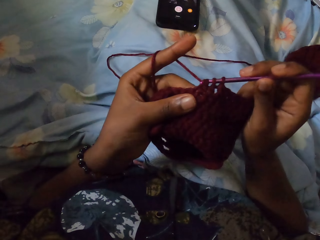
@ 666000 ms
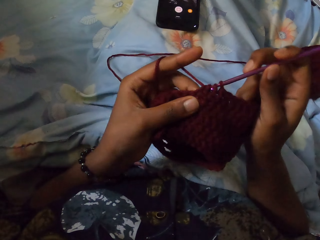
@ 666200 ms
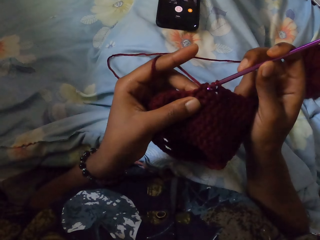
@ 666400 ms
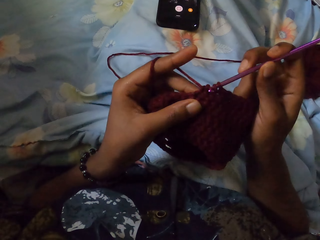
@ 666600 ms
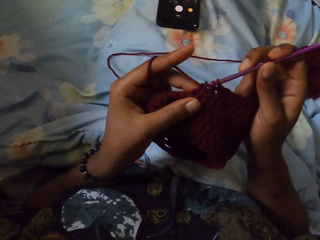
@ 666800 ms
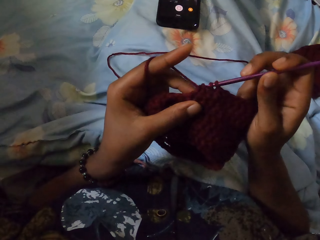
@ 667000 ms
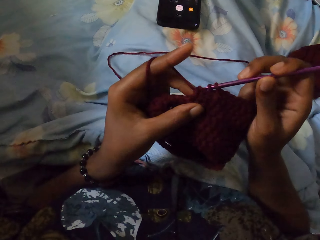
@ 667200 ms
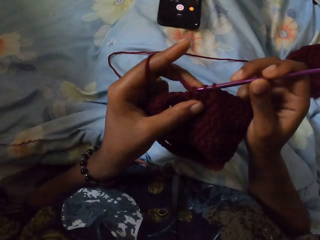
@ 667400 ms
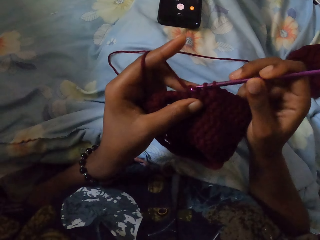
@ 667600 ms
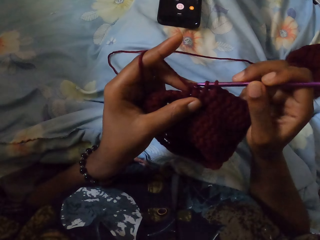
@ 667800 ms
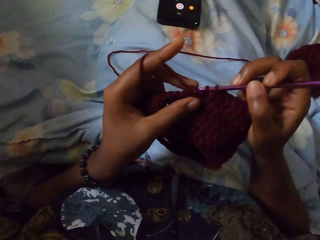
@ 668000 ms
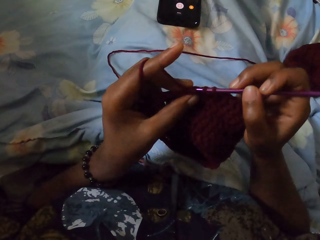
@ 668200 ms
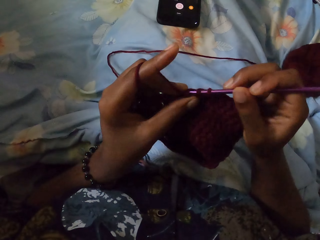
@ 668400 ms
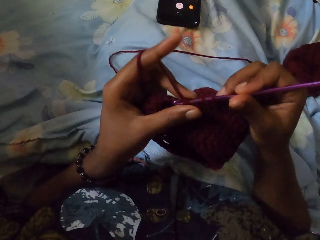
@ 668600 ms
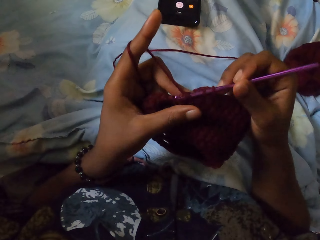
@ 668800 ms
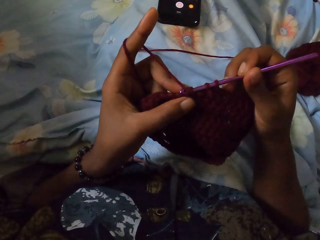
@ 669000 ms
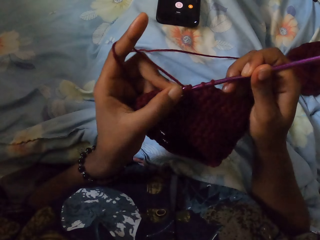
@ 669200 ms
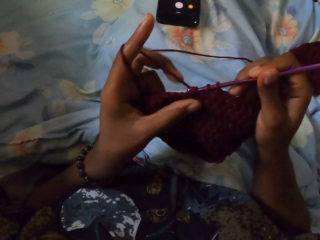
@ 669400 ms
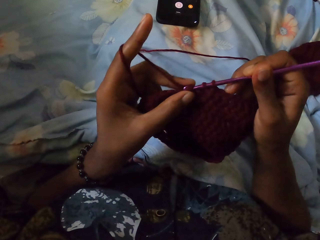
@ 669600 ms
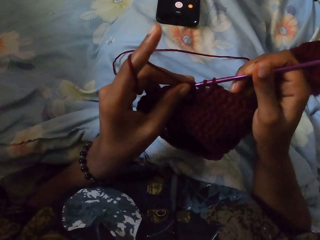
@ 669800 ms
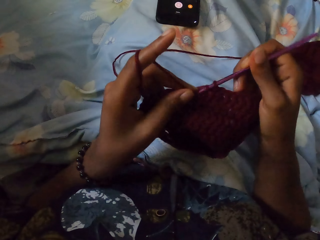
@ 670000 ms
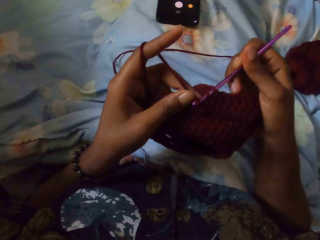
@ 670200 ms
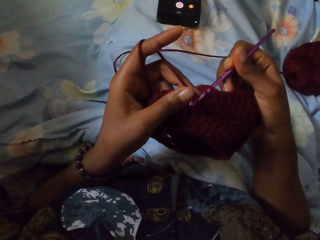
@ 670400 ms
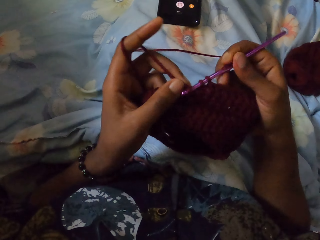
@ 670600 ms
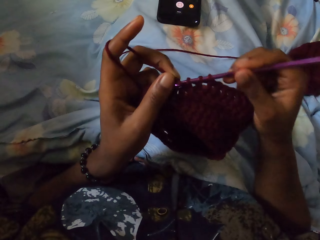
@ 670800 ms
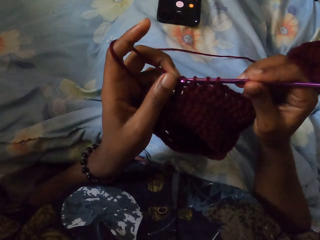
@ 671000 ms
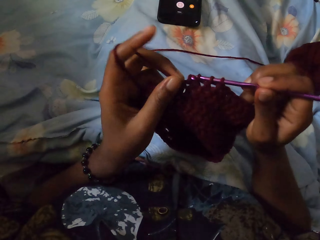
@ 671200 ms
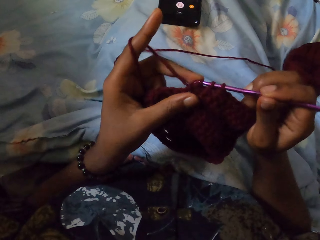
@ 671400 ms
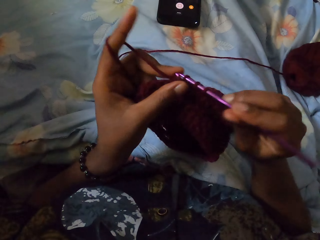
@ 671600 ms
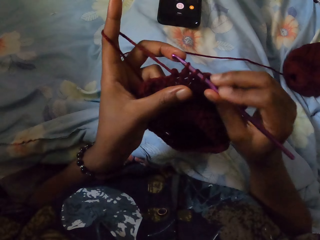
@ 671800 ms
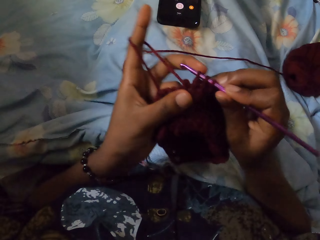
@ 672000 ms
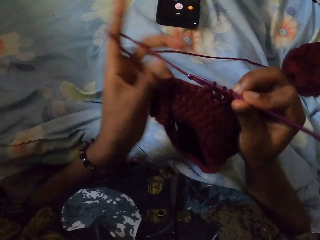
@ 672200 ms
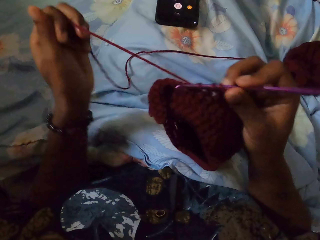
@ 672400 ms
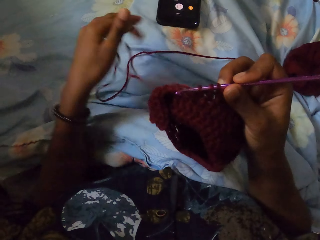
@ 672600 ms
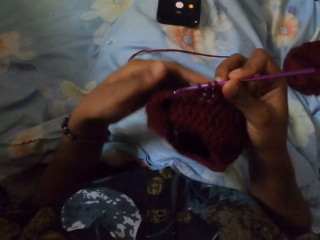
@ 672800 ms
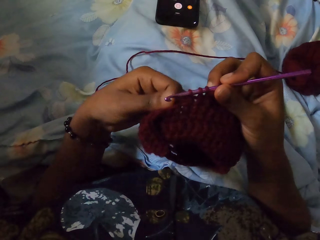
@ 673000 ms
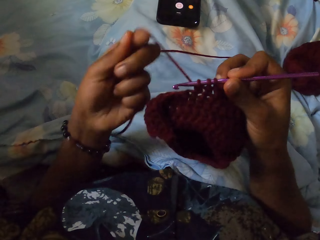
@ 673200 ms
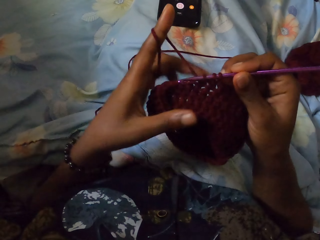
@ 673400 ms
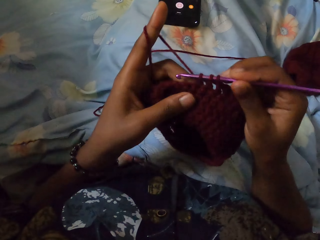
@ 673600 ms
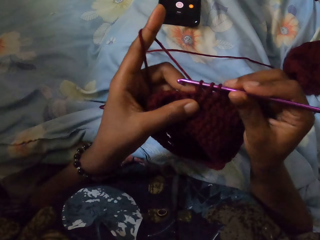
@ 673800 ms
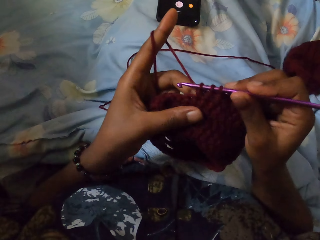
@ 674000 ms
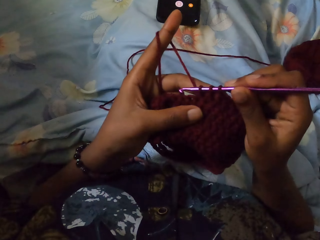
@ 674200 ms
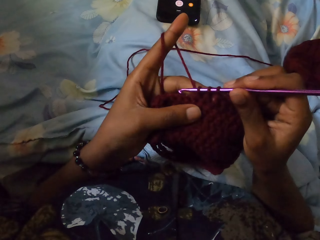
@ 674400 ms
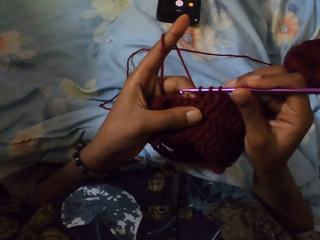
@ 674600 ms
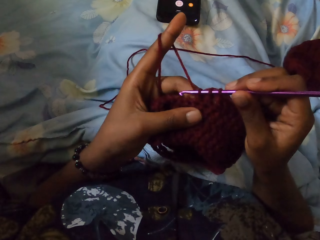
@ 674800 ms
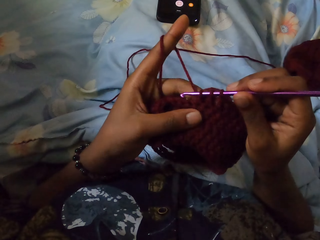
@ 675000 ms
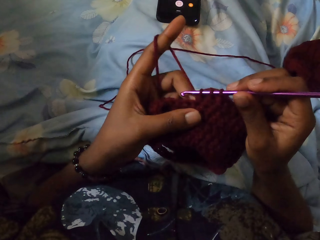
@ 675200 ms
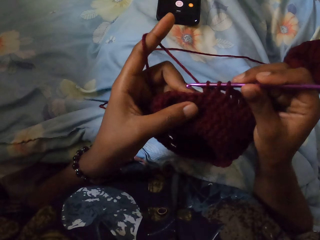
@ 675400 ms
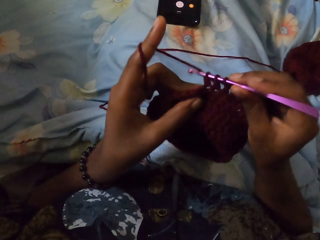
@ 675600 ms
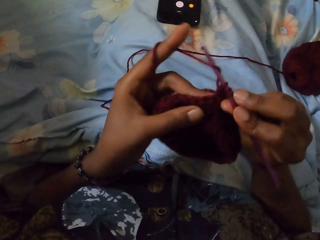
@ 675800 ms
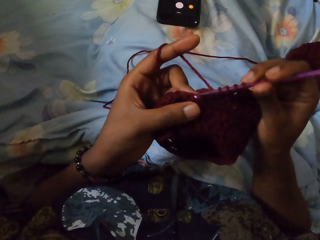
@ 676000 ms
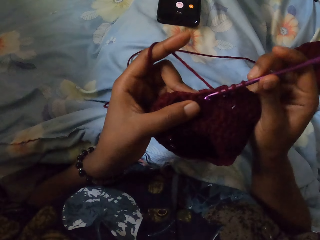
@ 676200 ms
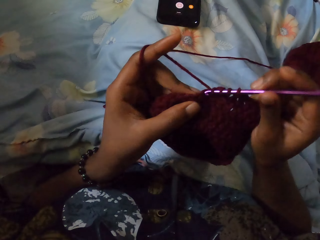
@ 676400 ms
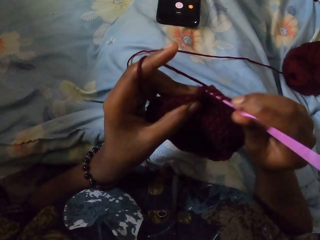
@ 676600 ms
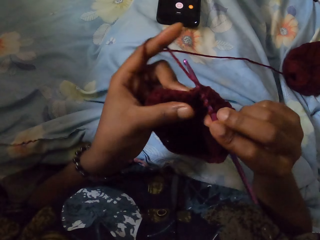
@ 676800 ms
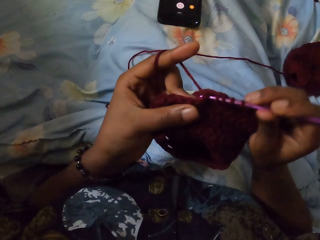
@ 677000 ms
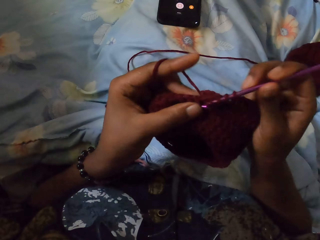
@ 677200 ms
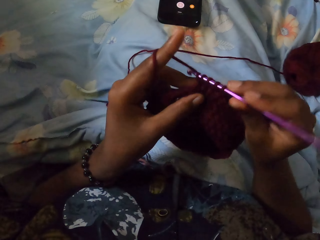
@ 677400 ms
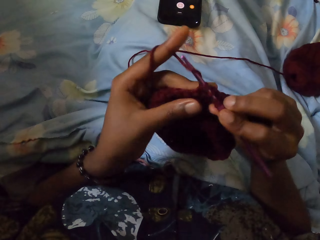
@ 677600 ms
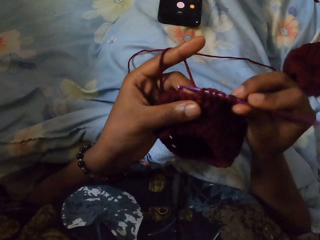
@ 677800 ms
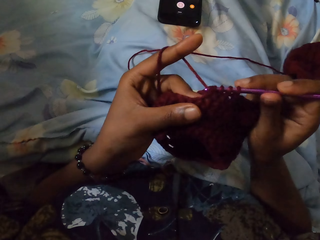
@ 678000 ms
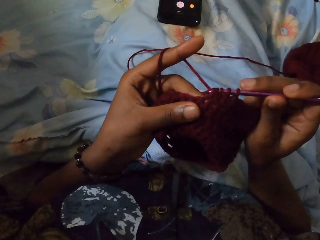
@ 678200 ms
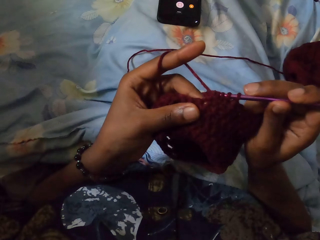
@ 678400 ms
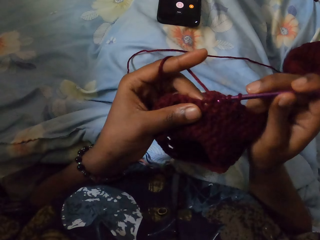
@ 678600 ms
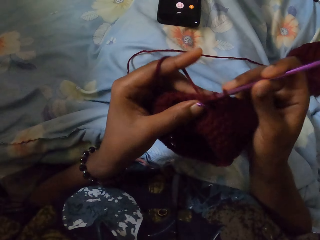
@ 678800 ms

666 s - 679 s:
The camera wearer grabs the string of yarn with her left hand. She swirls the yarn on her left index finger. She holds the yarn in both hands. She crochets the yarn in both hands with the crochet hook in her right hand.
